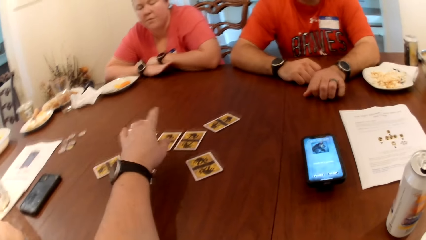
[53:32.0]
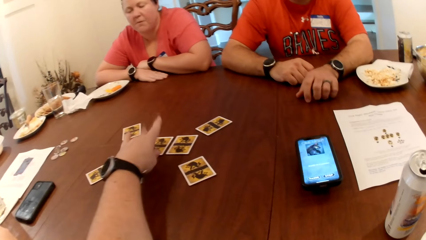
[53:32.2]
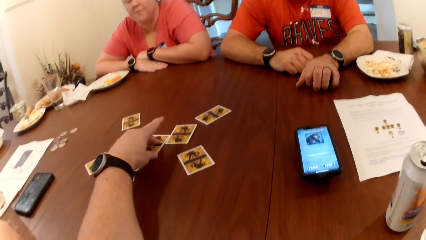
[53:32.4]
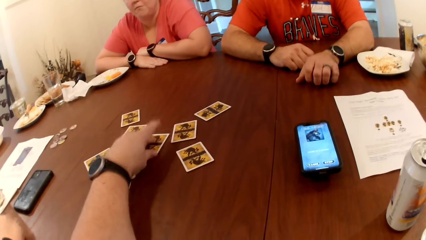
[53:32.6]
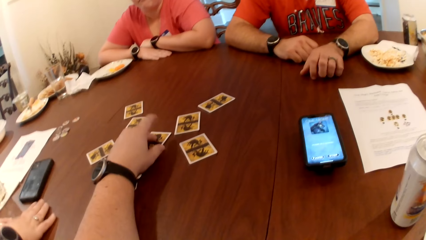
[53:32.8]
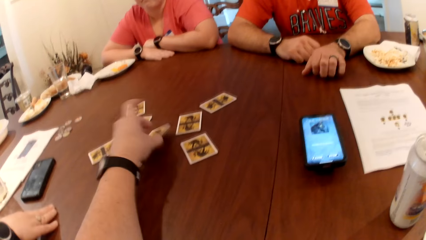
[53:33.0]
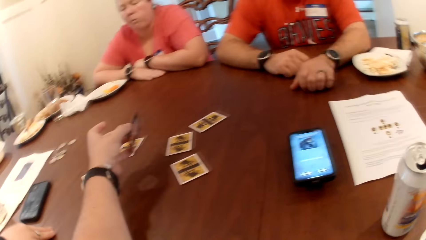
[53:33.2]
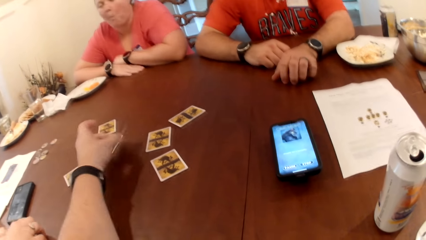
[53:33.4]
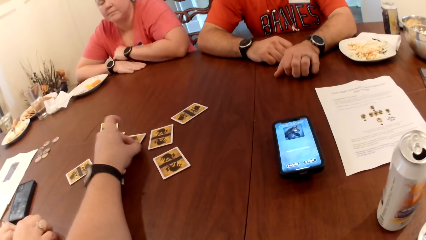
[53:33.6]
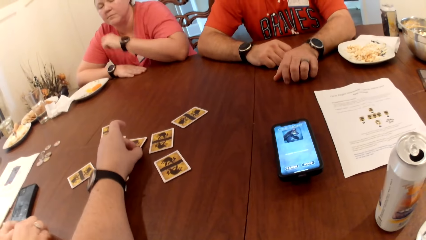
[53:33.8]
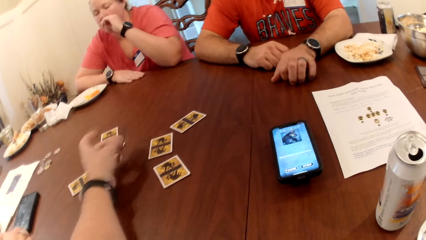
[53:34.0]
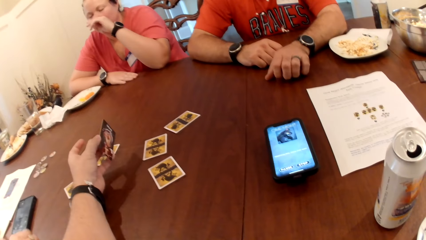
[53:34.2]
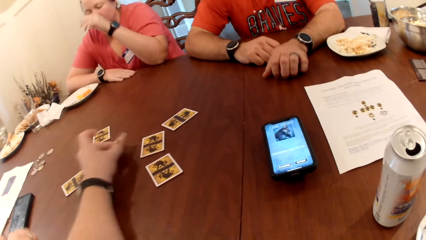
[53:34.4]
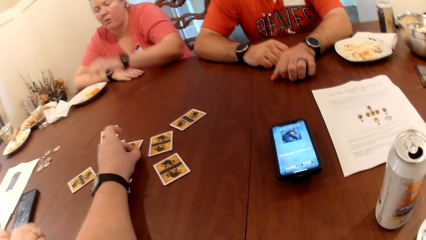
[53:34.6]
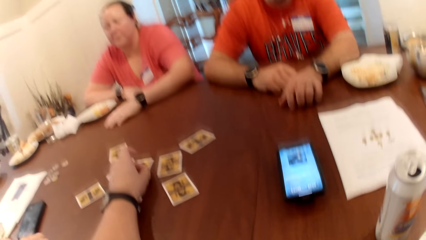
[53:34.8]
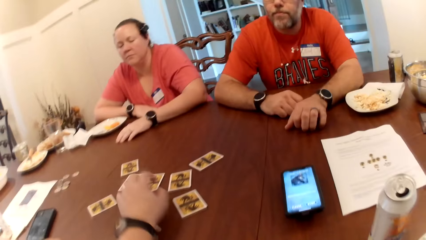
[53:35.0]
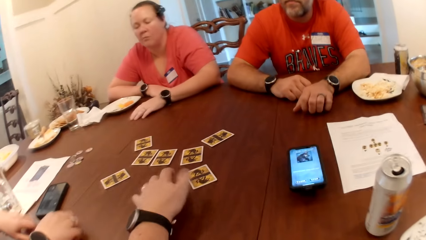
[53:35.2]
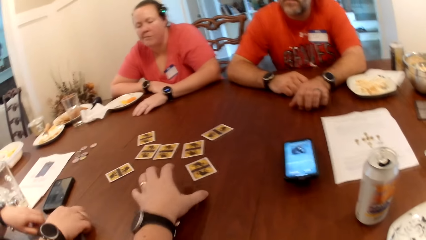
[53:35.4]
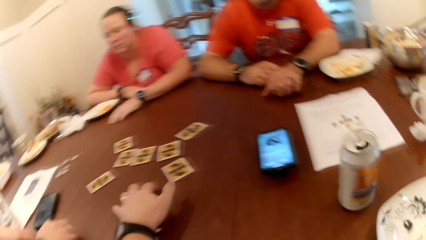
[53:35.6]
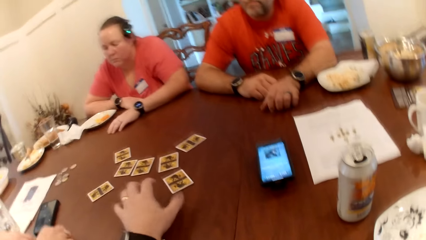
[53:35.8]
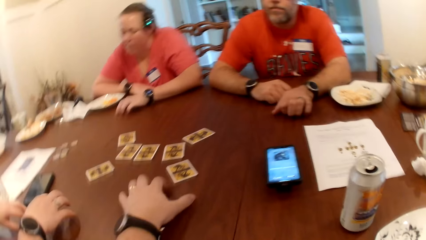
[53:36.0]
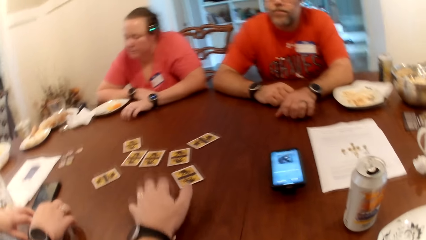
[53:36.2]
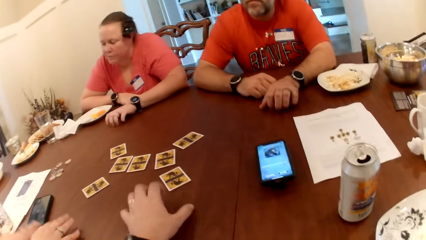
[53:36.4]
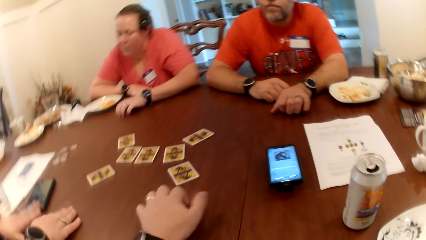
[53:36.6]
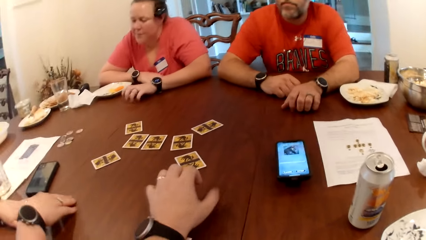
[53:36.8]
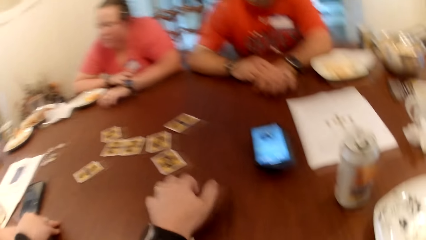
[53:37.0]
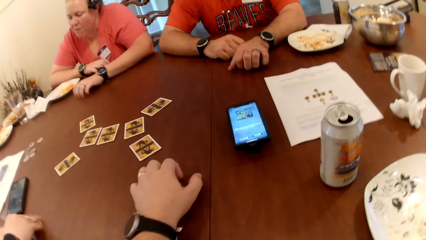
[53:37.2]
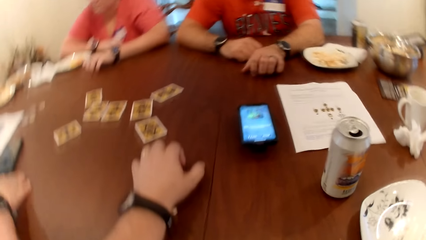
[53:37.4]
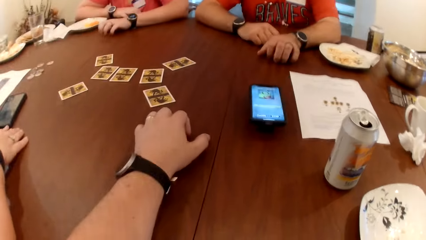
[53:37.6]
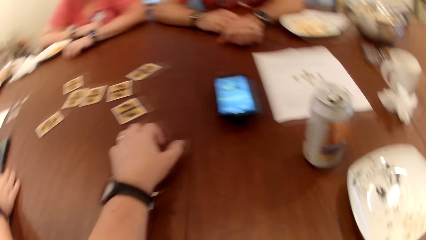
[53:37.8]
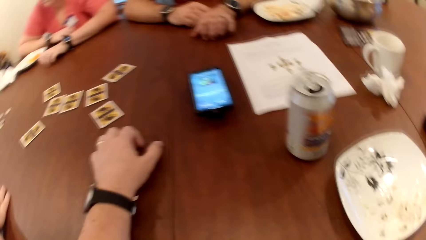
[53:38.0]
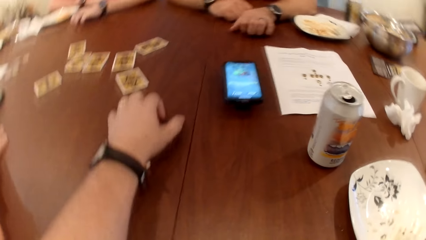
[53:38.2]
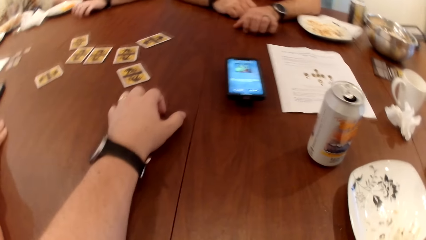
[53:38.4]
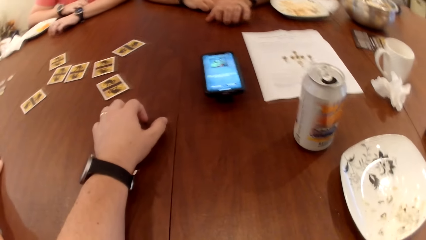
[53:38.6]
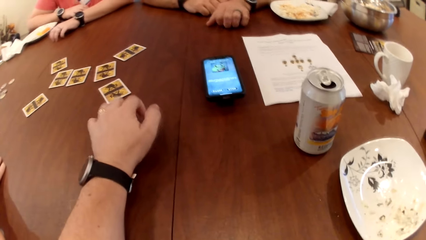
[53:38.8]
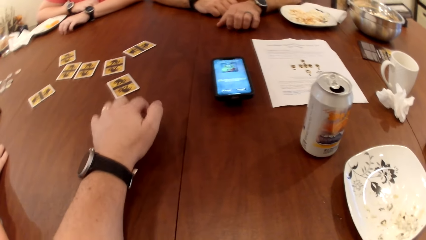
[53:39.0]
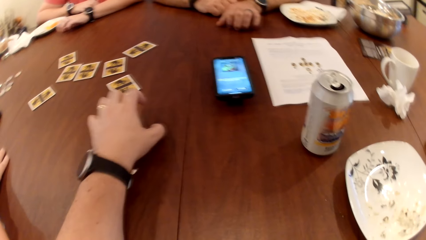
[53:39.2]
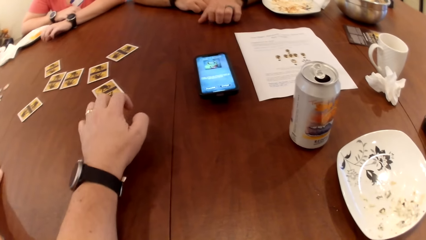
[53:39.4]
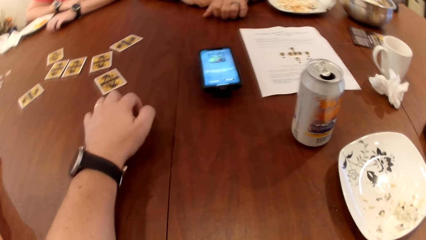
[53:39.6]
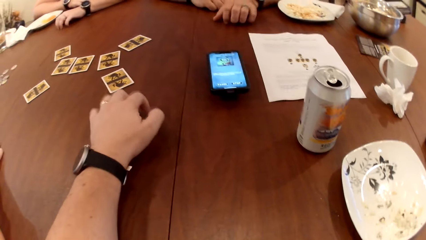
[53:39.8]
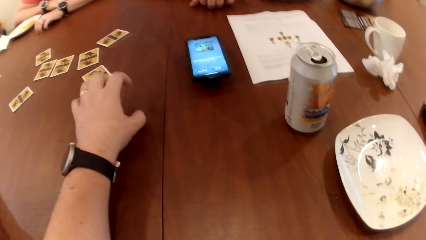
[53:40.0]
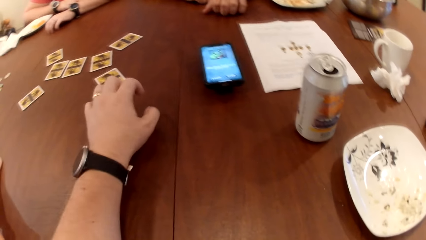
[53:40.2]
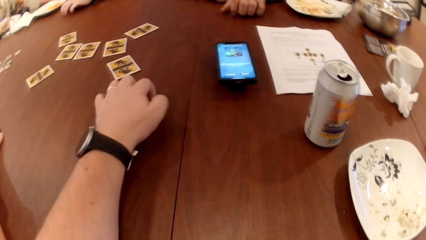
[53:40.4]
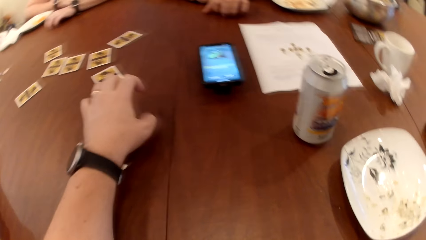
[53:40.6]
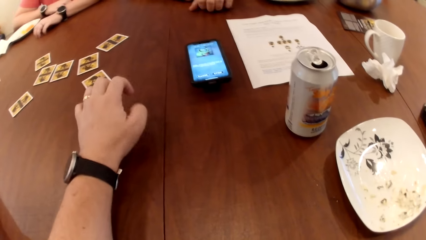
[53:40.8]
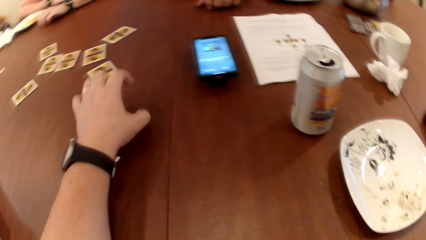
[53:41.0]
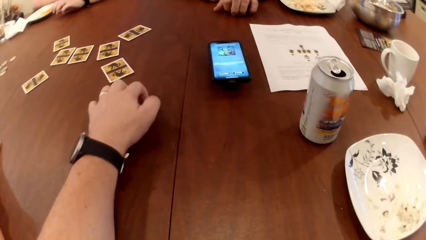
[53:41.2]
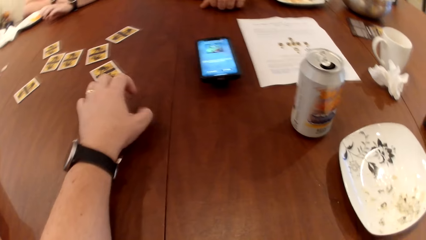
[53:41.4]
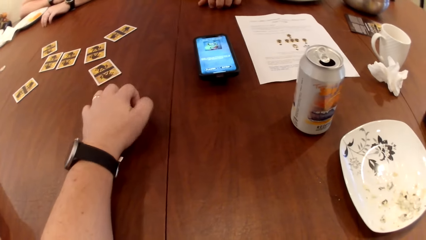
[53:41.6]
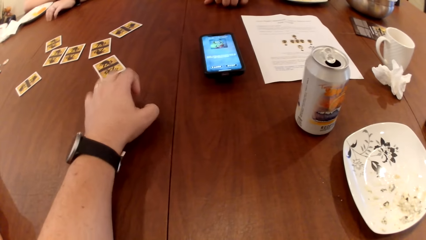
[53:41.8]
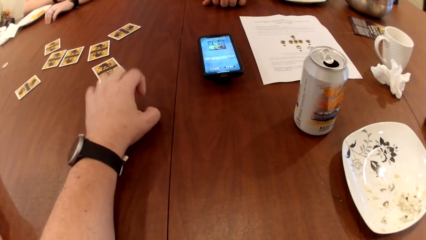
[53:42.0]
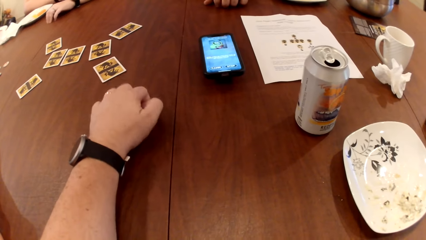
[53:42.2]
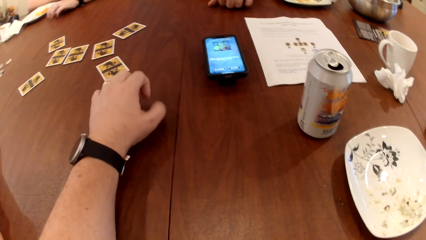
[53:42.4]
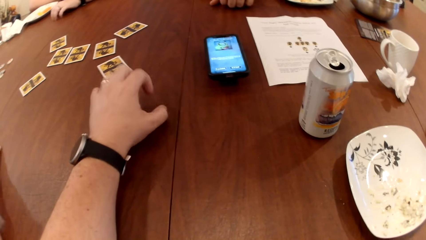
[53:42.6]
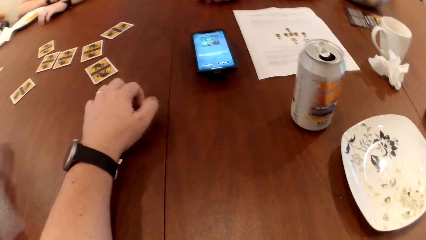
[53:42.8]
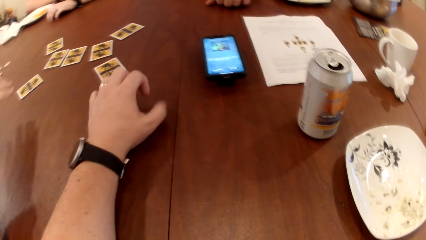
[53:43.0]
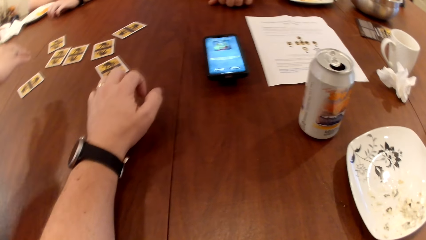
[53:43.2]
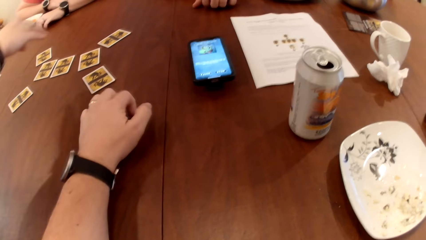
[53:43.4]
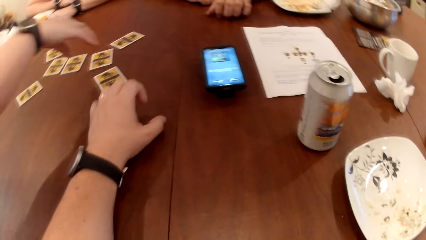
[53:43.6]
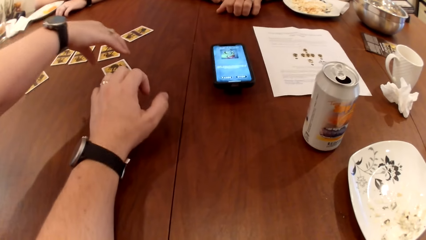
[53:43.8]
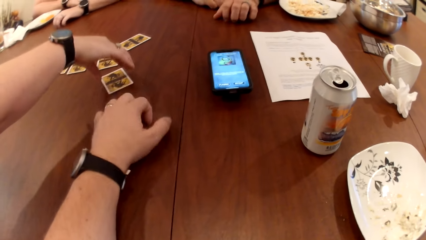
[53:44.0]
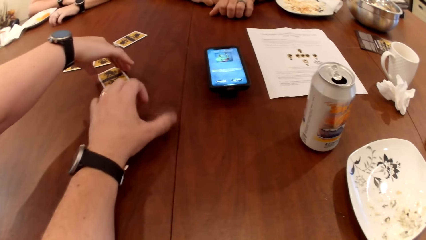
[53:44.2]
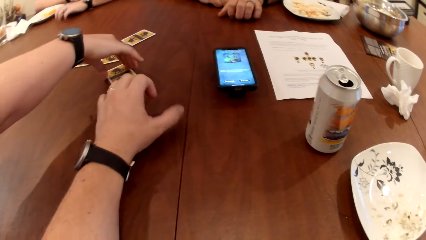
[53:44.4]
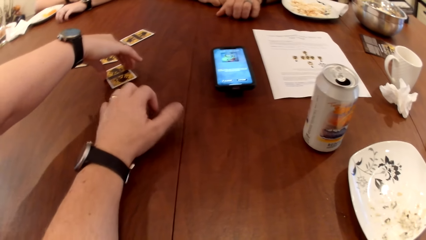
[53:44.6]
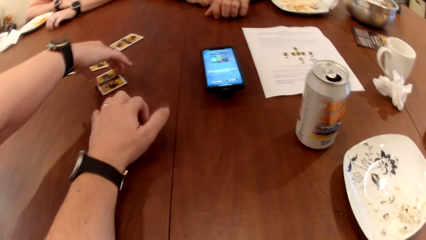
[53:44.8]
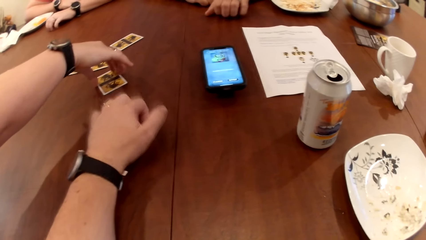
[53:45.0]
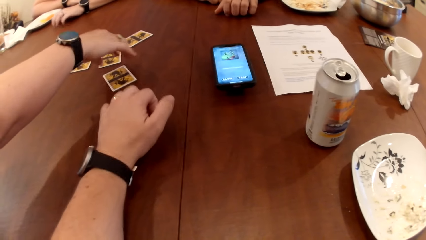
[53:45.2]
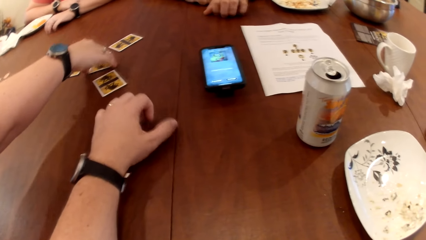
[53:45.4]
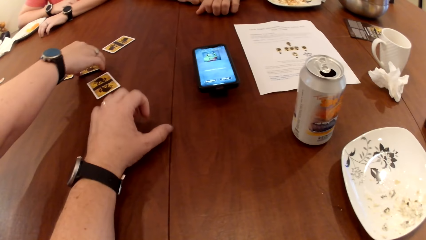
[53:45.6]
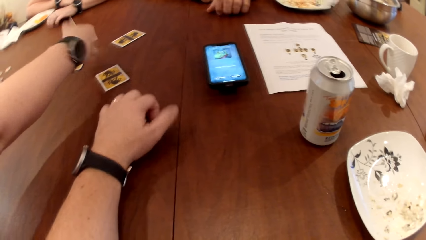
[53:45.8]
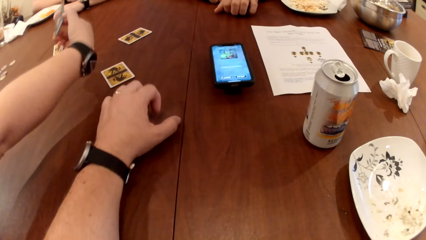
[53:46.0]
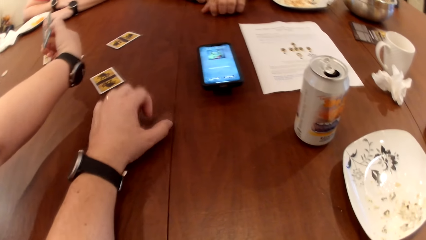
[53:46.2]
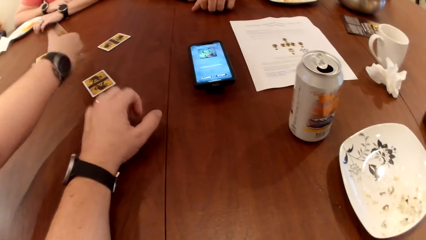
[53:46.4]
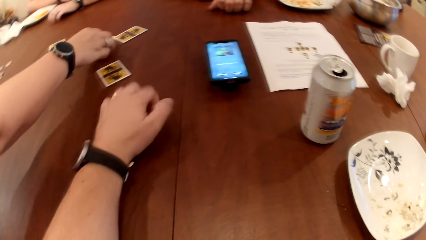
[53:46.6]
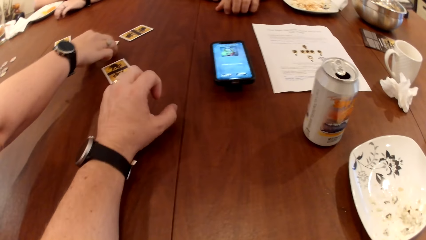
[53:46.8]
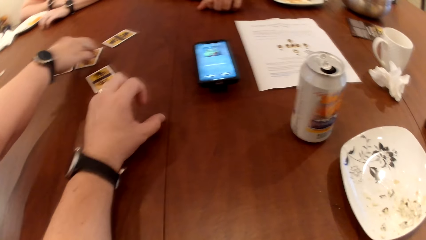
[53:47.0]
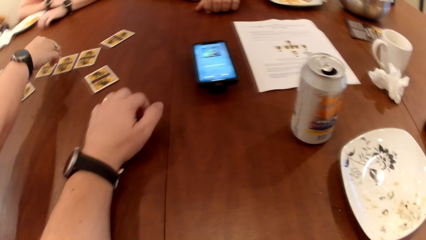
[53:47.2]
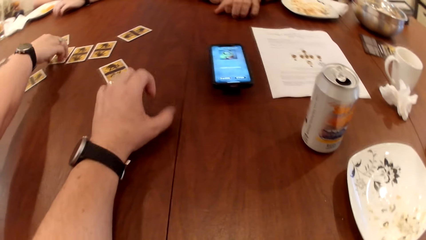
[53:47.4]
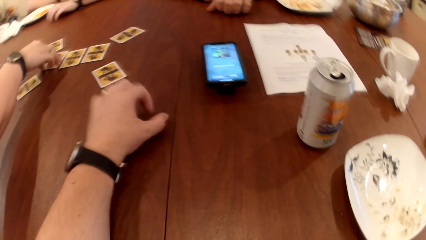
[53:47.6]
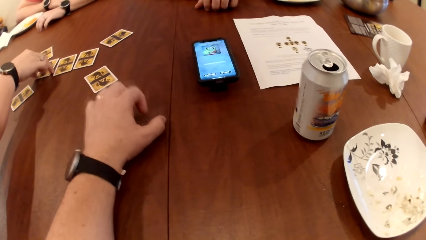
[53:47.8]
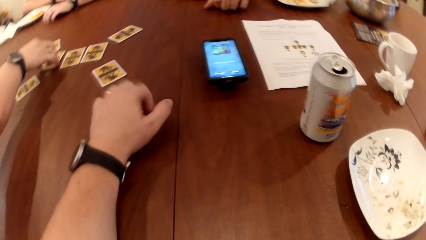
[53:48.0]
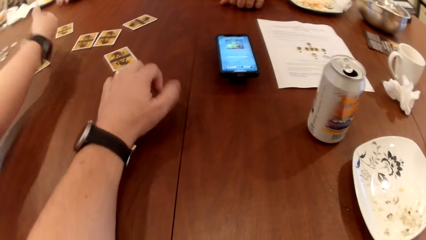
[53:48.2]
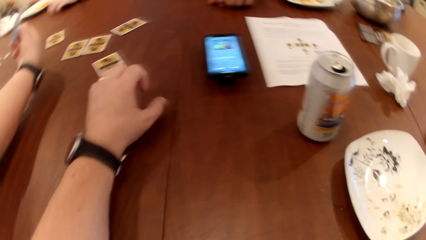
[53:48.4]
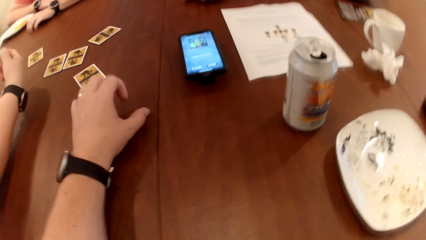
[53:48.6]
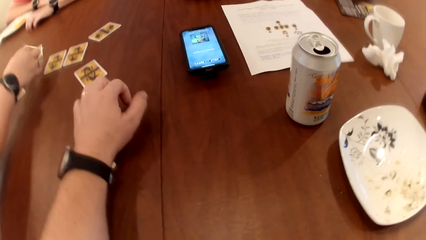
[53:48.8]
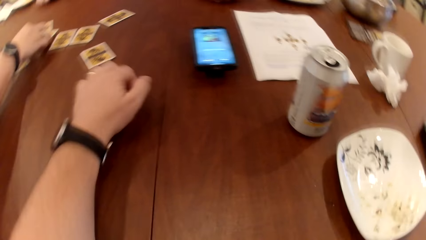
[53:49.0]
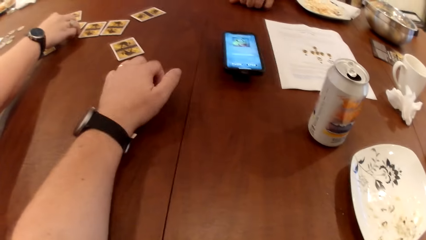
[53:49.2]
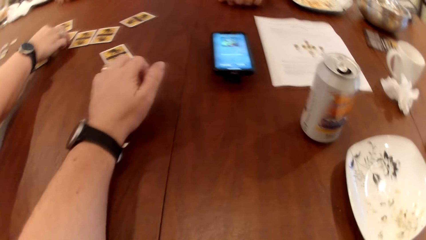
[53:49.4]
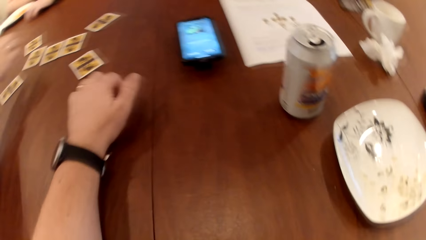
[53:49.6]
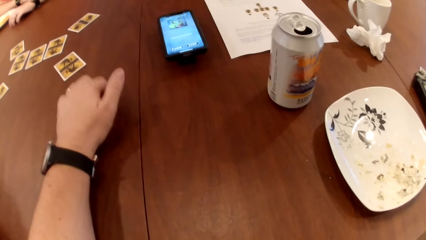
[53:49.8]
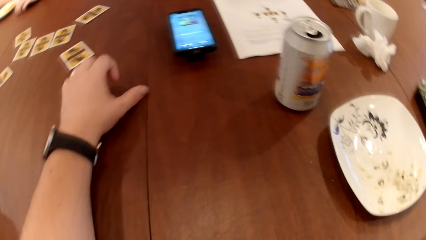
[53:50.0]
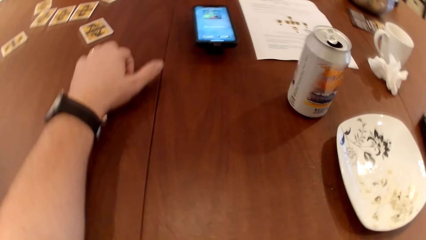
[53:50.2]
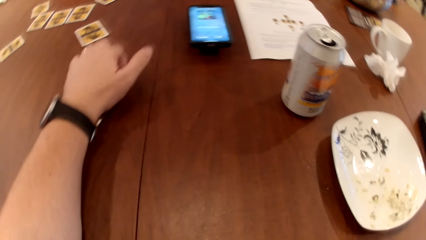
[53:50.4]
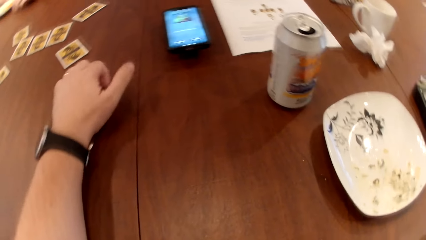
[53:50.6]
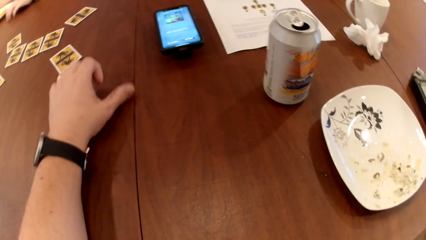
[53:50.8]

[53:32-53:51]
The camera wearer picks up a card on the table with his left hand. He checks the card in his left hand. He drops the card on the table with his left hand. A woman touches a card with her right hand. The woman picks up a card on the table with her right hand. The woman checks the card in her right hand. The woman drops the card on the table with her right hand. The woman picks up a card on the table with her right hand. The woman checks the card in her right hand. The woman drops the card on the table with her right hand.
